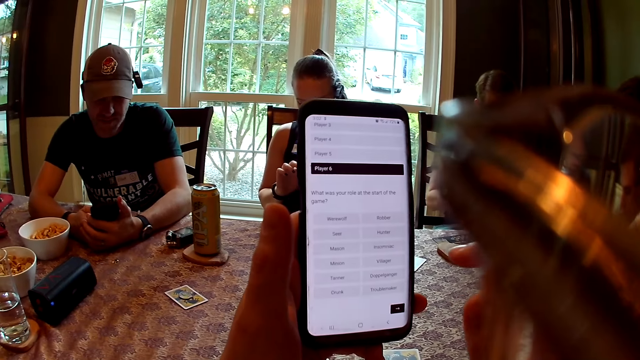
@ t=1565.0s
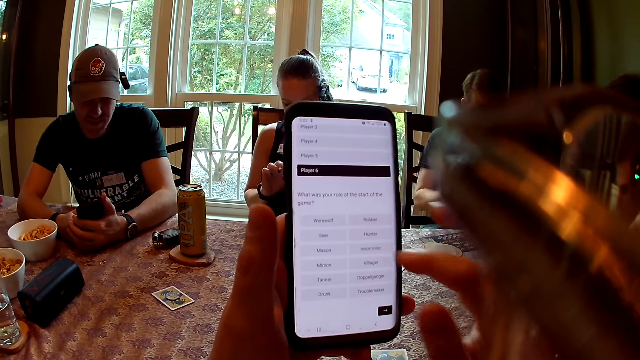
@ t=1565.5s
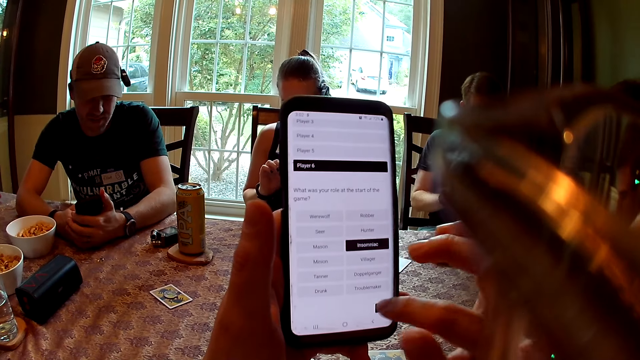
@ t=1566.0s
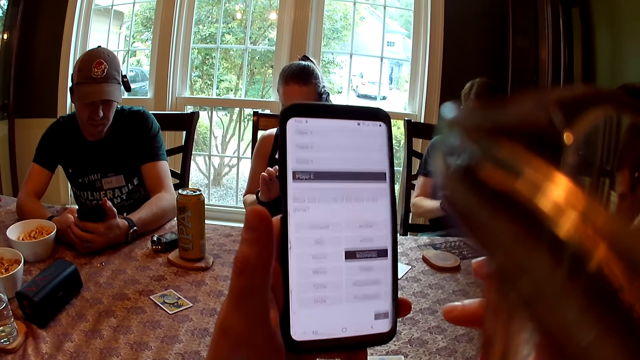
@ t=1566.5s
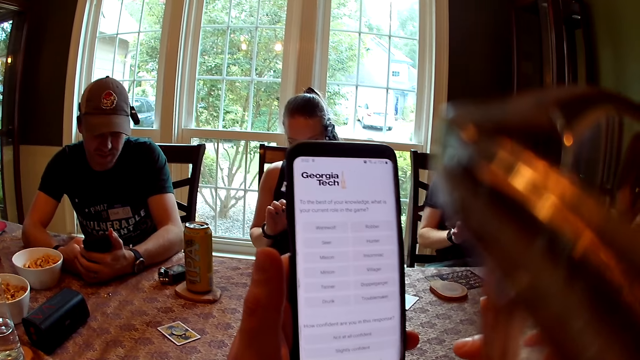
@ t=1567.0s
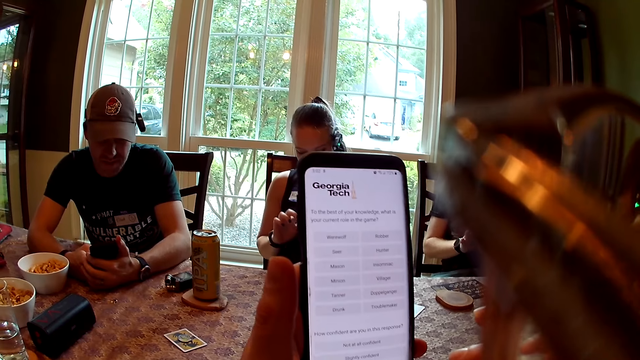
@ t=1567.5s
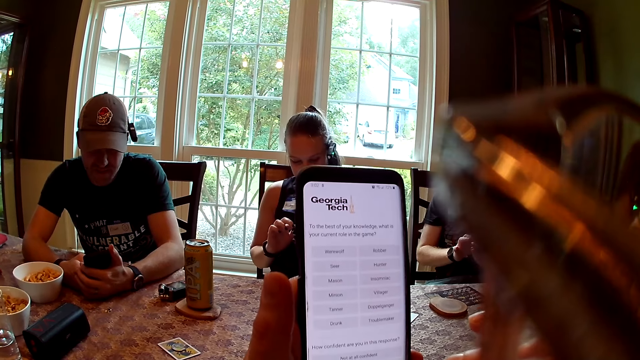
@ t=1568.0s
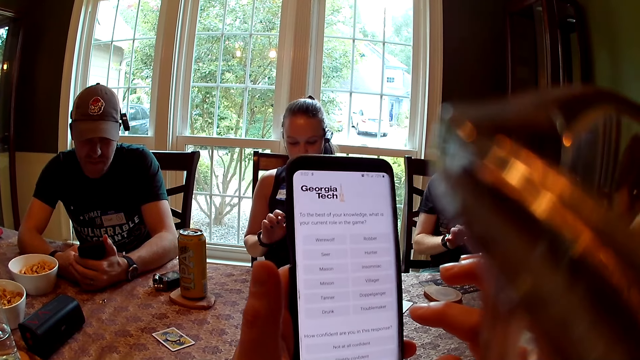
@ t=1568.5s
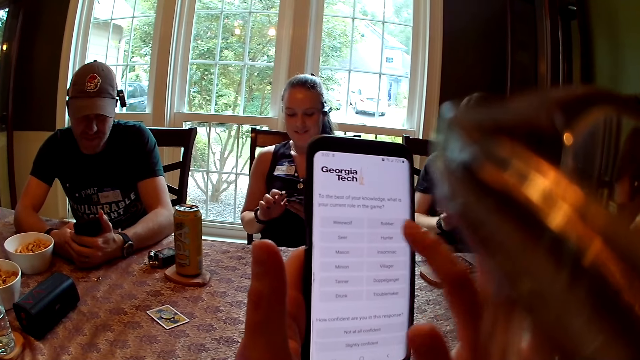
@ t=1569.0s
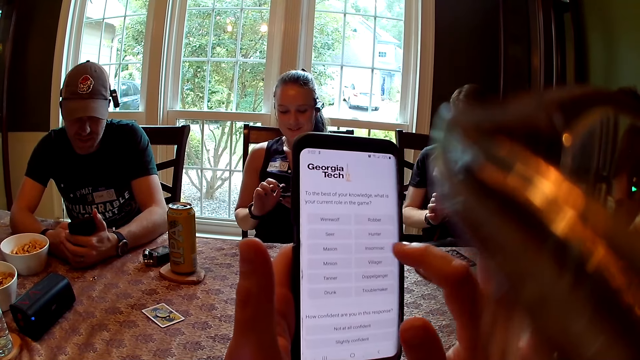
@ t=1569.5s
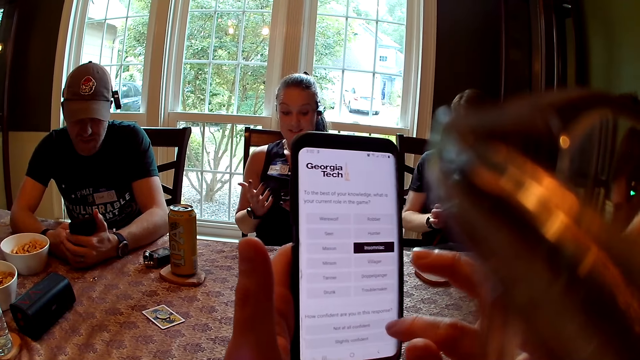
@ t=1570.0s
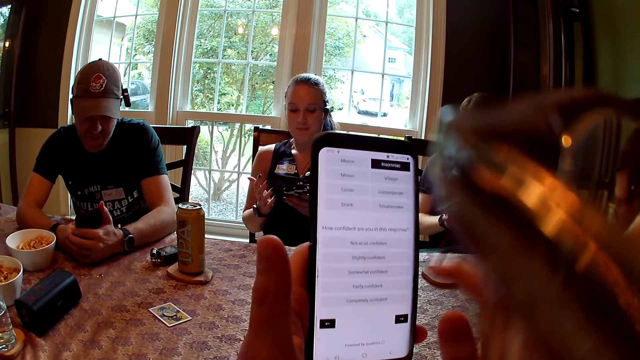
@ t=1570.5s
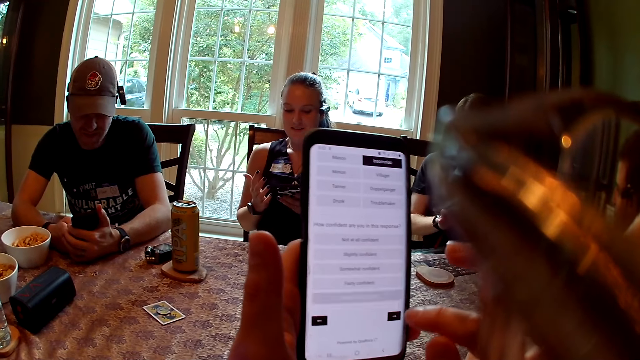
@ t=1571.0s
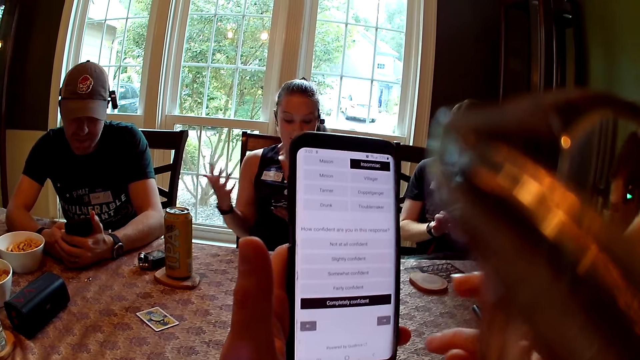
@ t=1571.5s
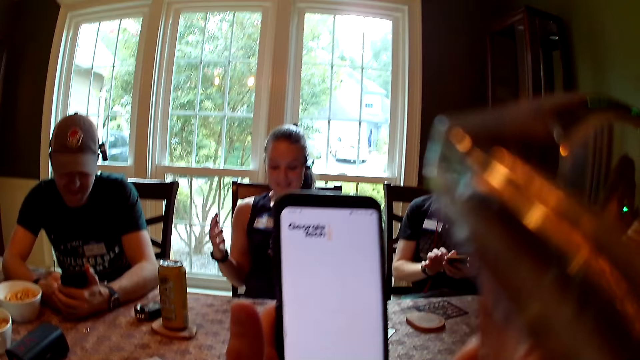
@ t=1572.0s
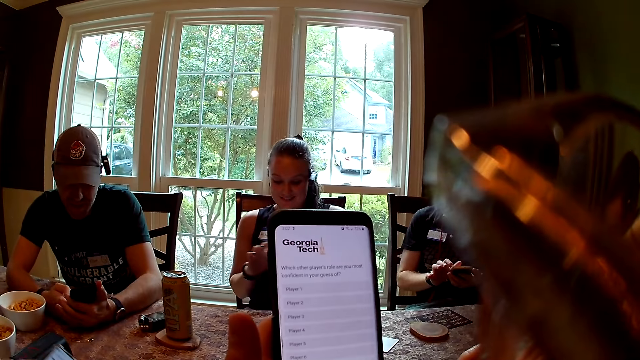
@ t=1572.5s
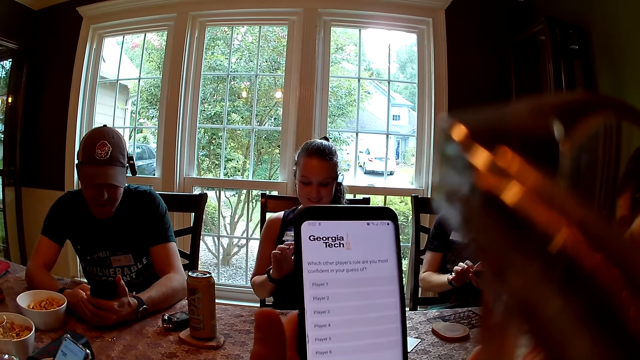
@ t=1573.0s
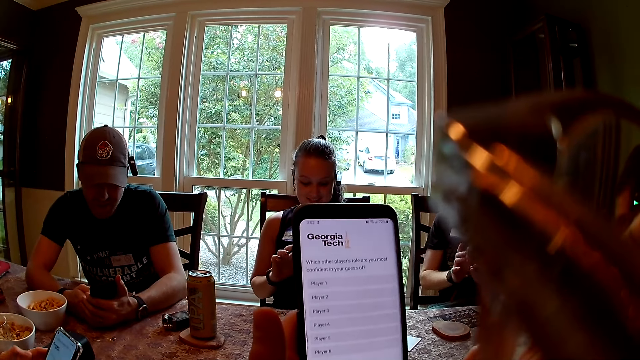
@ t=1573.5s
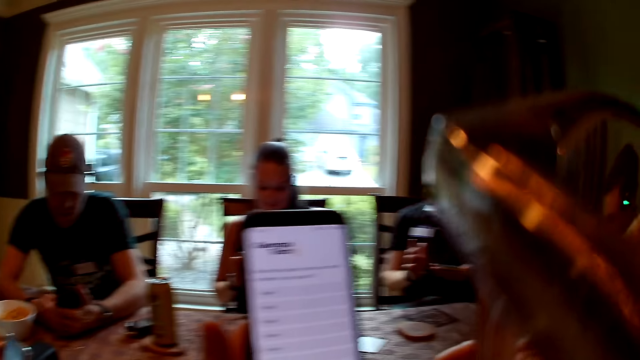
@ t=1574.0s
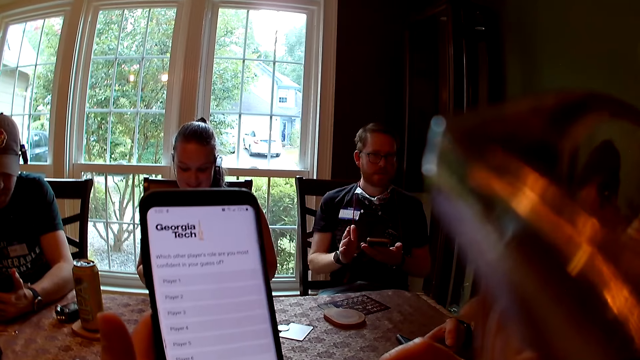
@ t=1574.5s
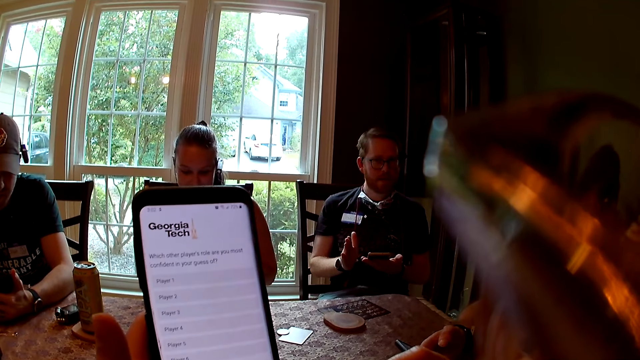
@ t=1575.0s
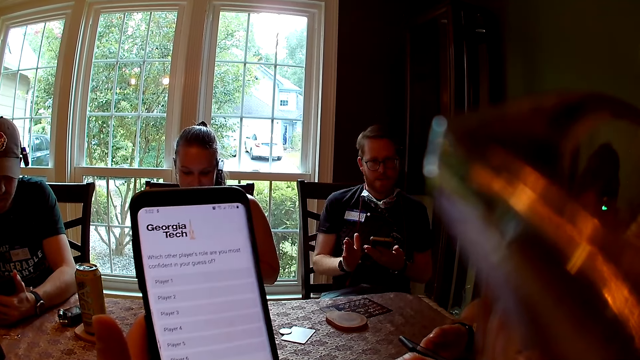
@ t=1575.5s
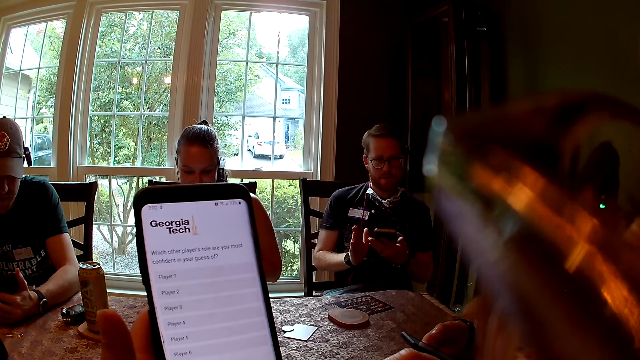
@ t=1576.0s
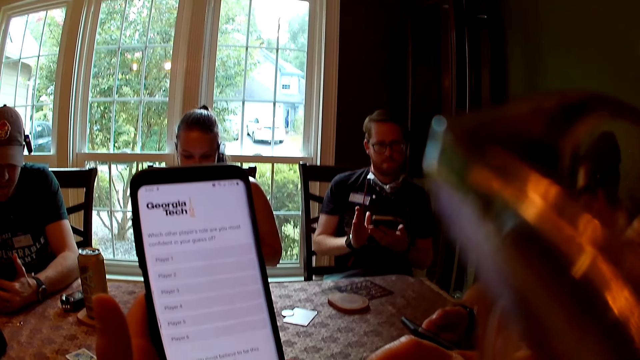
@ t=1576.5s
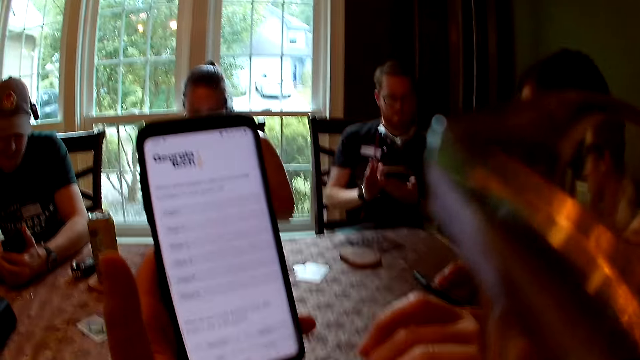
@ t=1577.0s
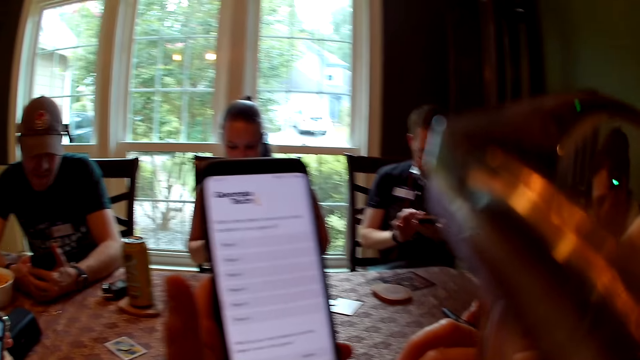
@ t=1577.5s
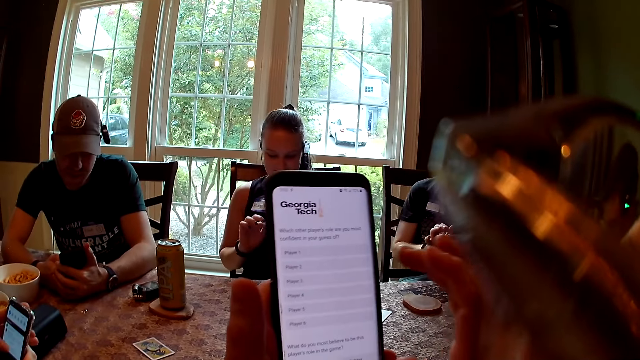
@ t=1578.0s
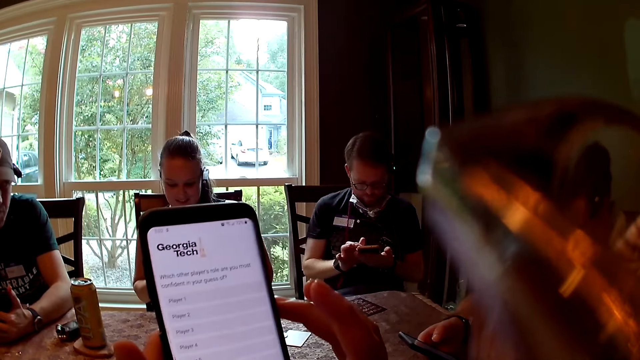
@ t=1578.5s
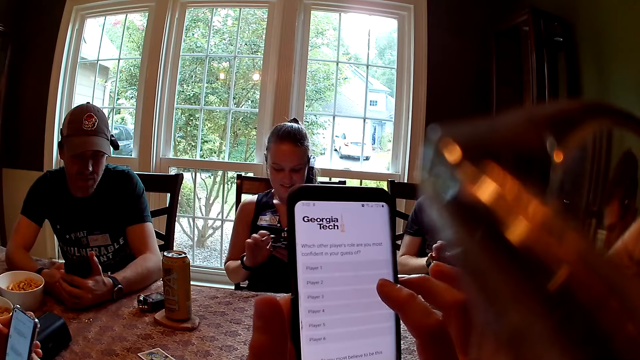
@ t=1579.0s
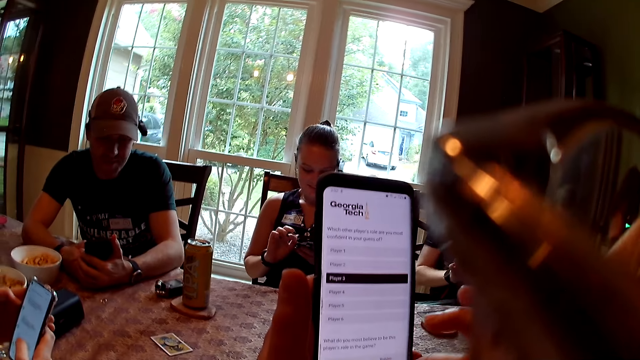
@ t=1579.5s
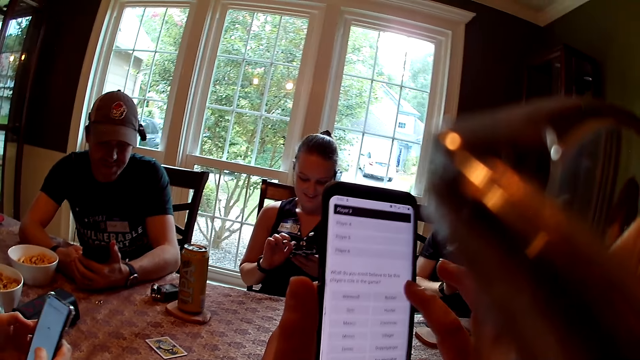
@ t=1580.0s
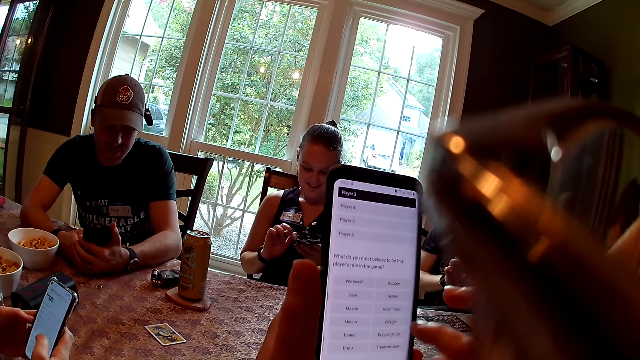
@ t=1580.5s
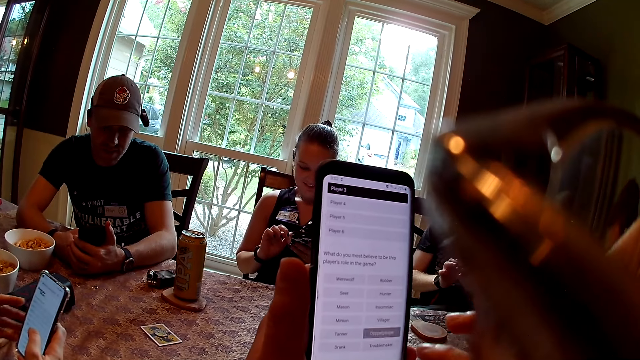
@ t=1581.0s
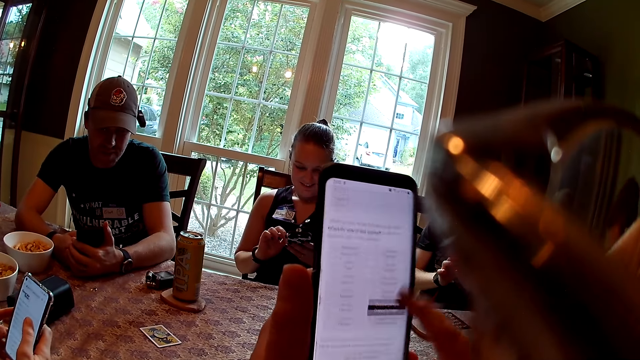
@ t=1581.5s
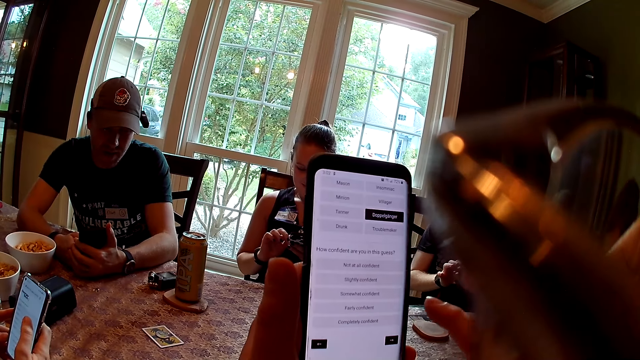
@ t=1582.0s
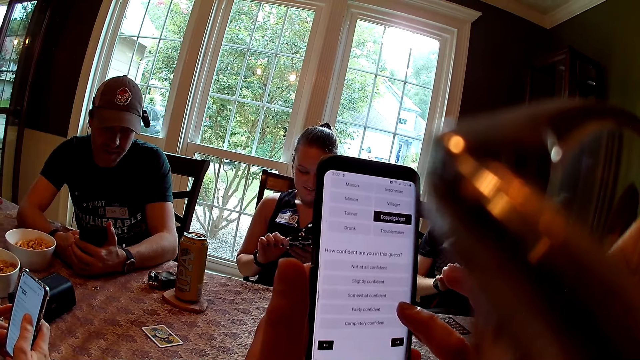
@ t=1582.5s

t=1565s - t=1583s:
The woman presses a phone with her right hand.

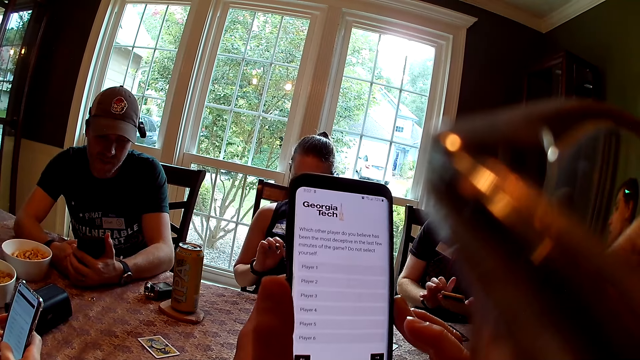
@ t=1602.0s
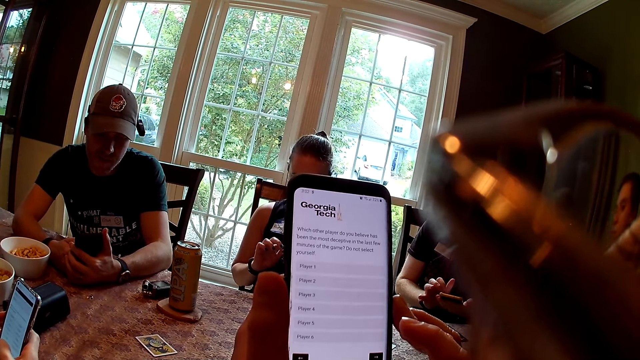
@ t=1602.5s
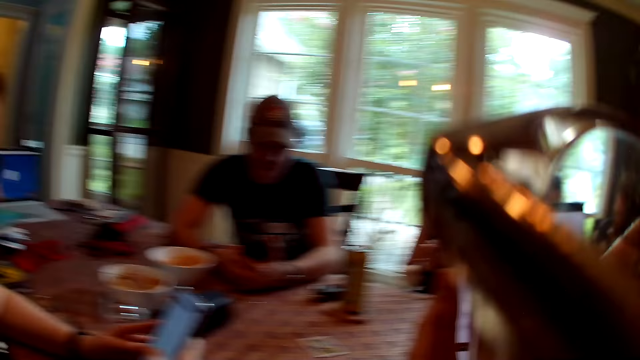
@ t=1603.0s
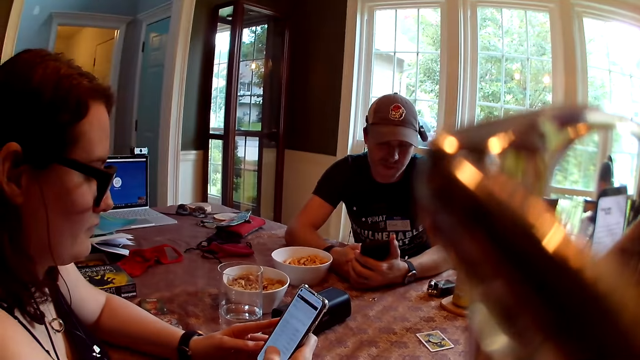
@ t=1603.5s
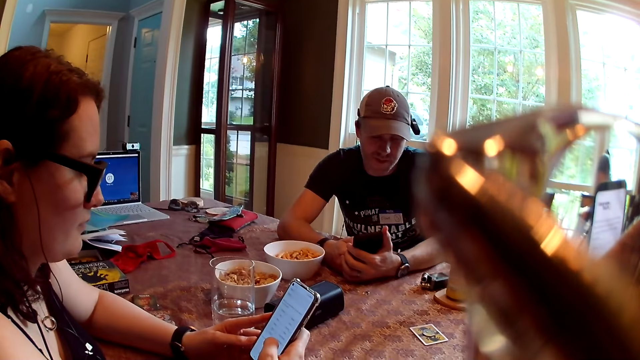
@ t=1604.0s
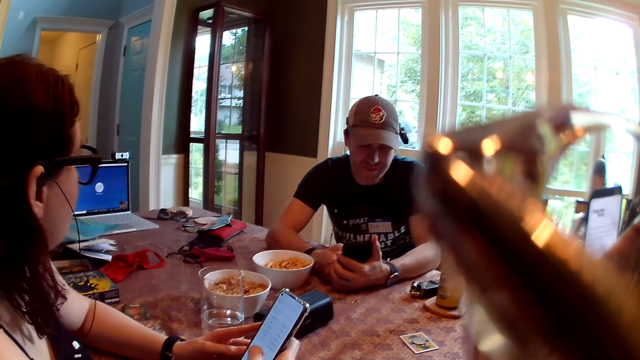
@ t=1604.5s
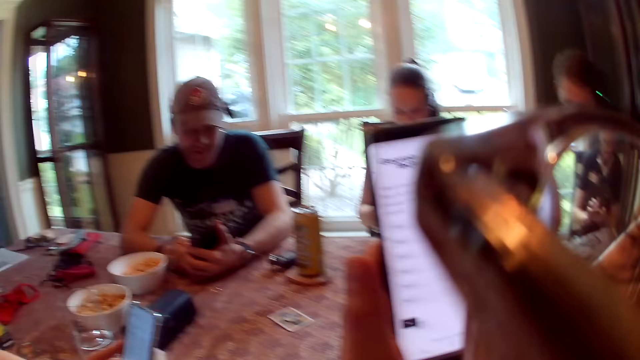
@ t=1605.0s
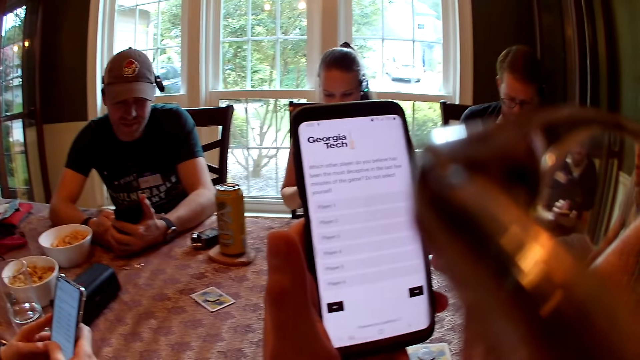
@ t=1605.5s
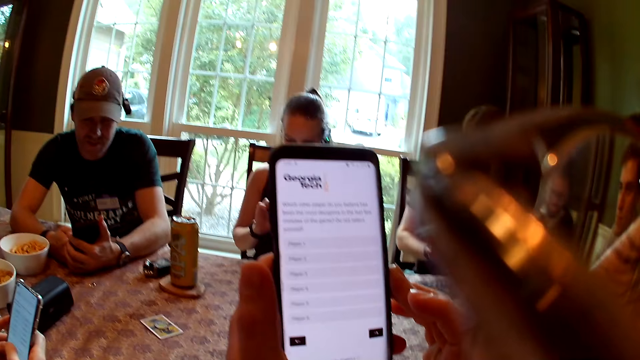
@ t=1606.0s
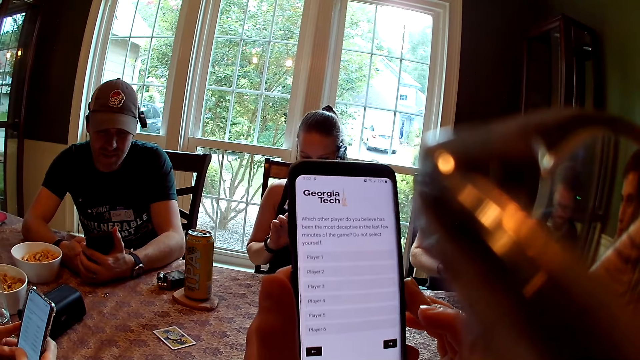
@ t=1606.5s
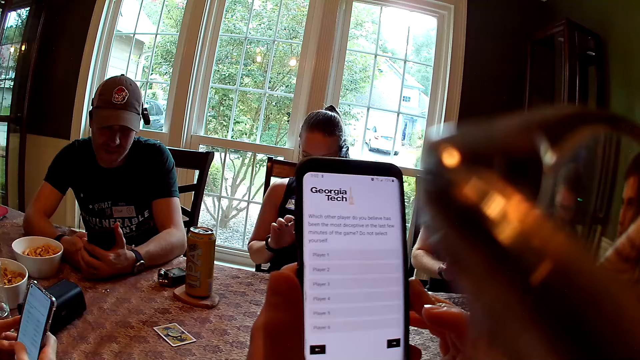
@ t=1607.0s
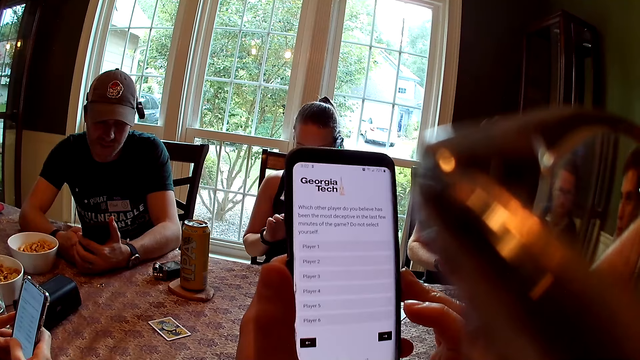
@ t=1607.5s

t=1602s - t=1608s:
The camera wearer looks around. They use the phone.
